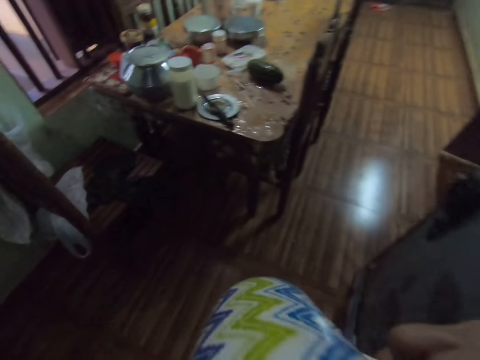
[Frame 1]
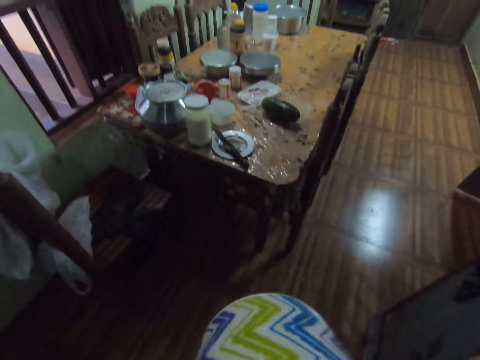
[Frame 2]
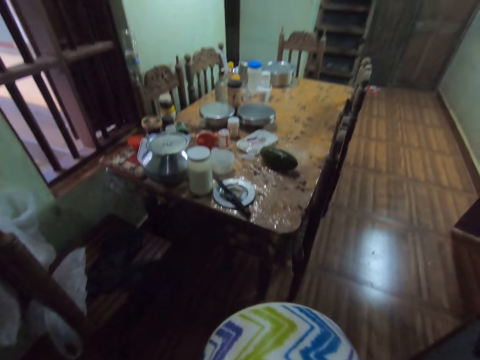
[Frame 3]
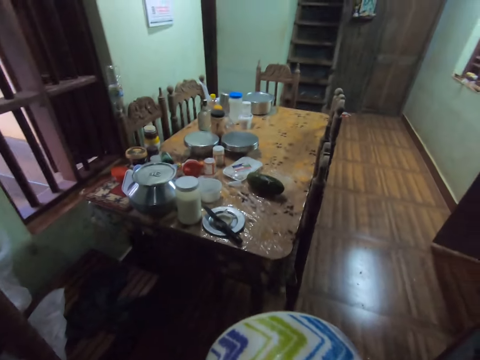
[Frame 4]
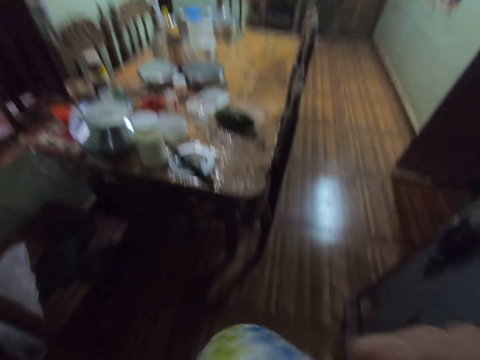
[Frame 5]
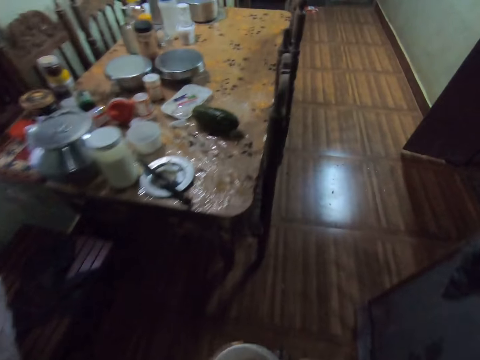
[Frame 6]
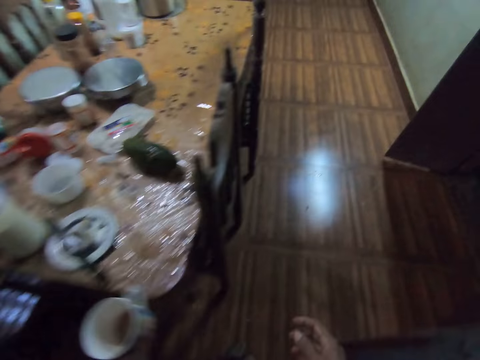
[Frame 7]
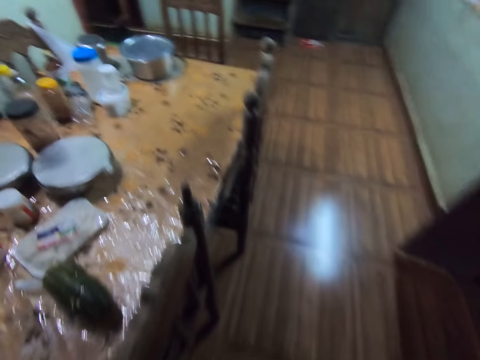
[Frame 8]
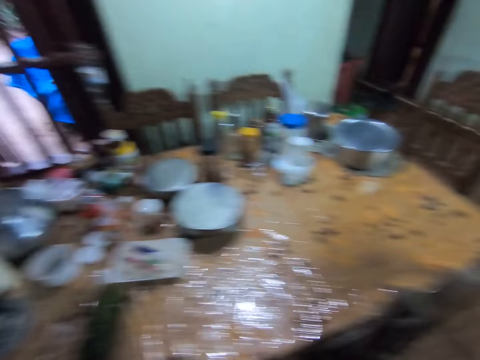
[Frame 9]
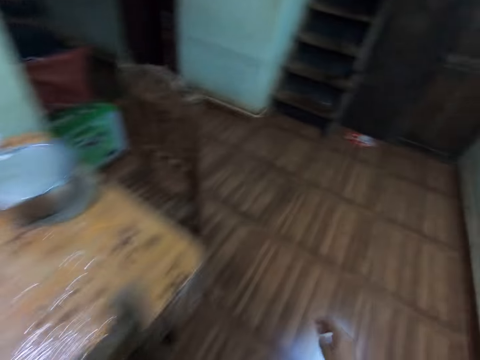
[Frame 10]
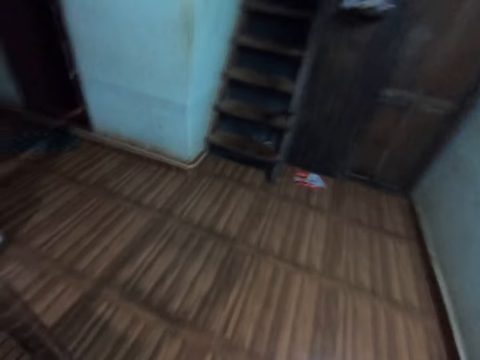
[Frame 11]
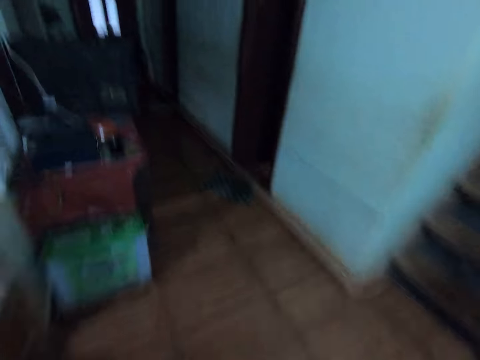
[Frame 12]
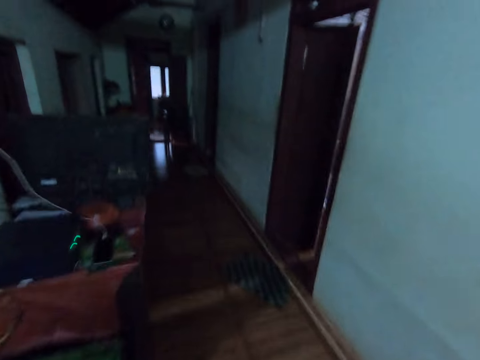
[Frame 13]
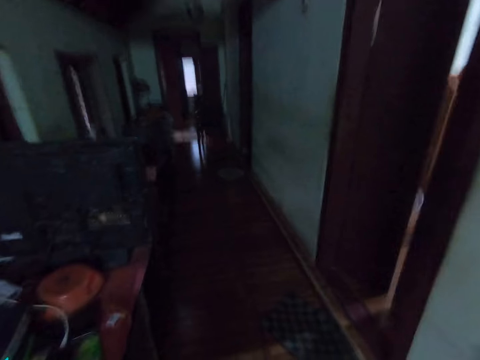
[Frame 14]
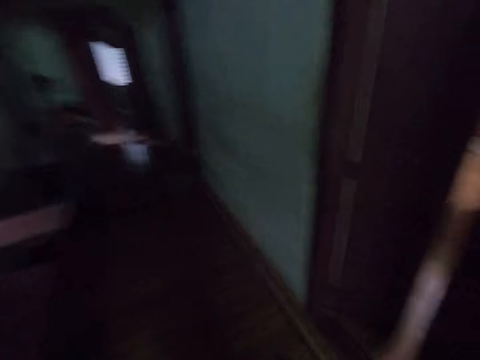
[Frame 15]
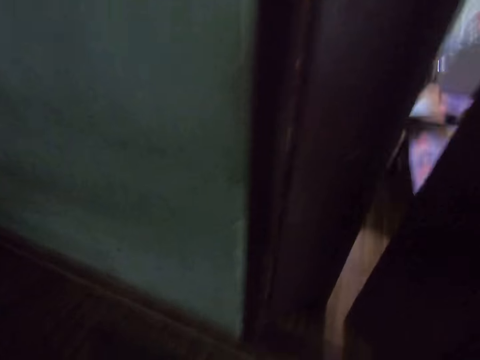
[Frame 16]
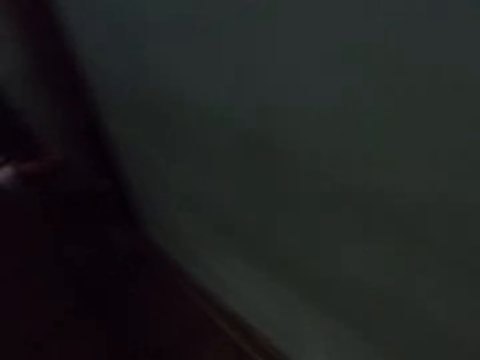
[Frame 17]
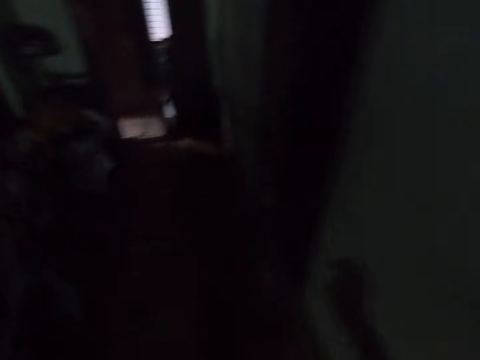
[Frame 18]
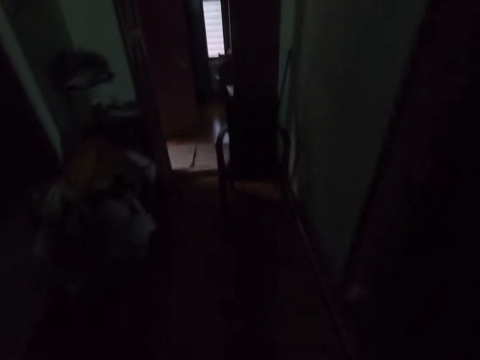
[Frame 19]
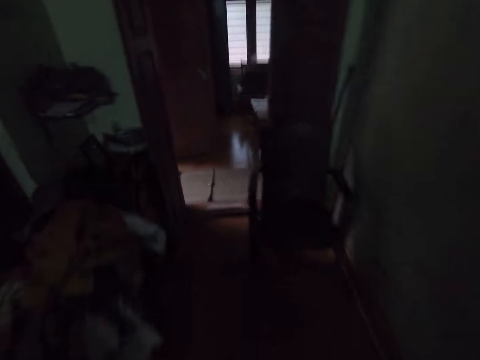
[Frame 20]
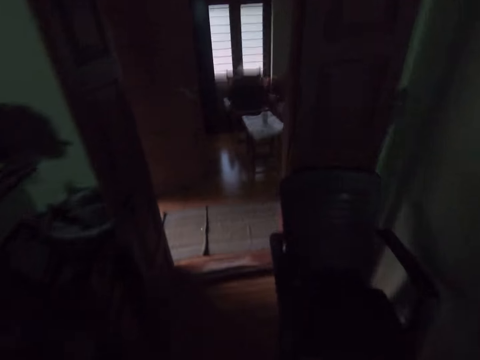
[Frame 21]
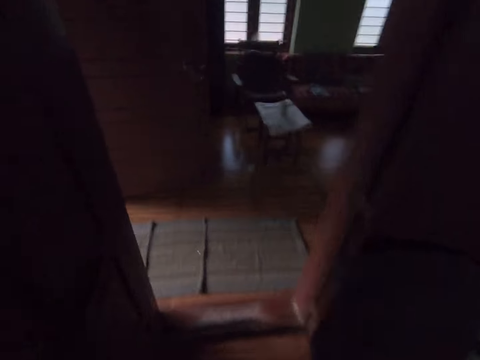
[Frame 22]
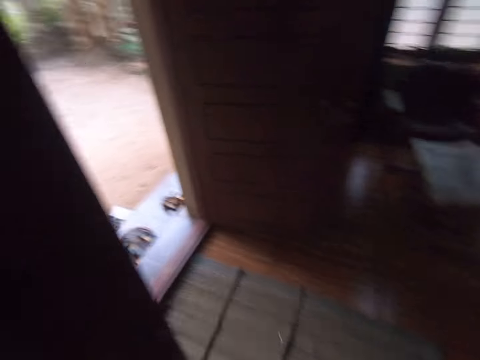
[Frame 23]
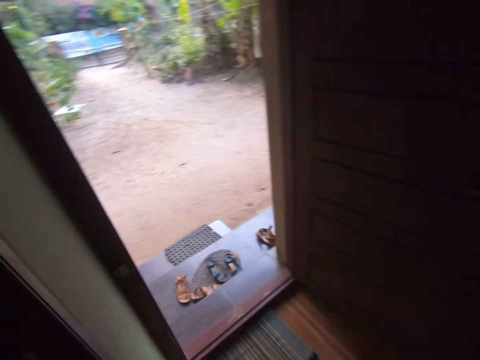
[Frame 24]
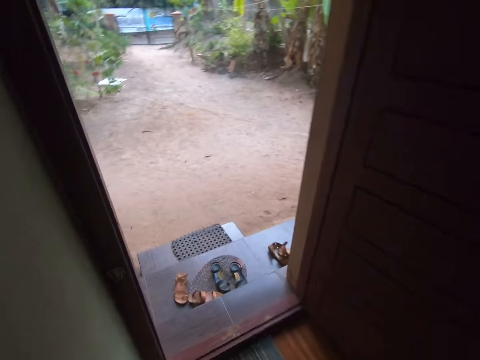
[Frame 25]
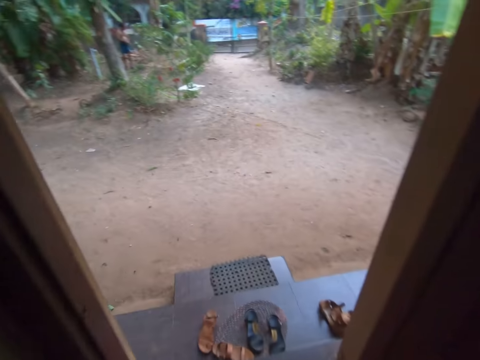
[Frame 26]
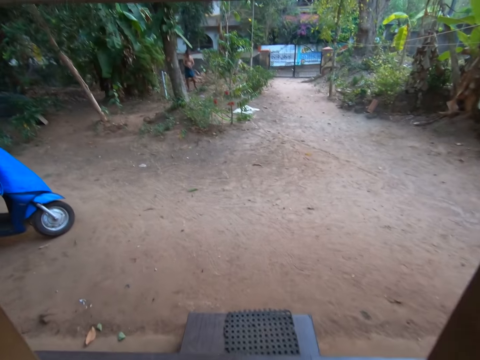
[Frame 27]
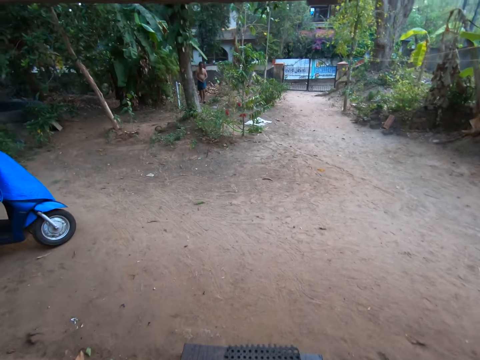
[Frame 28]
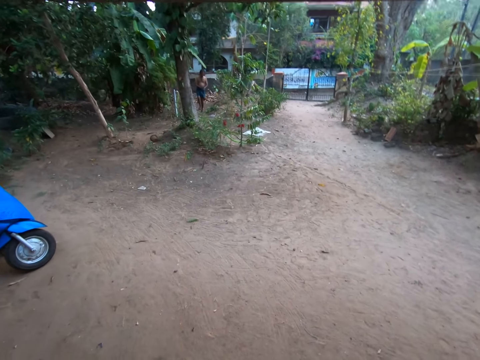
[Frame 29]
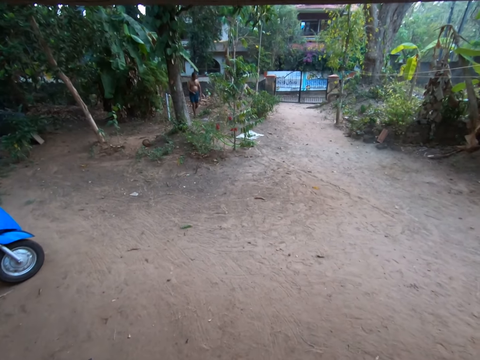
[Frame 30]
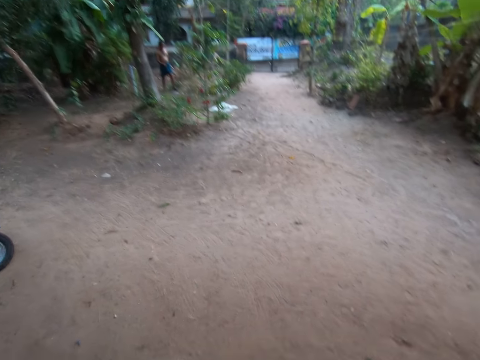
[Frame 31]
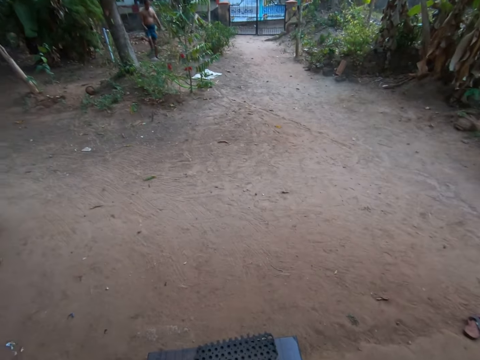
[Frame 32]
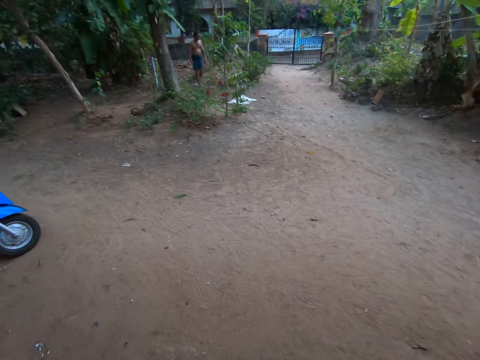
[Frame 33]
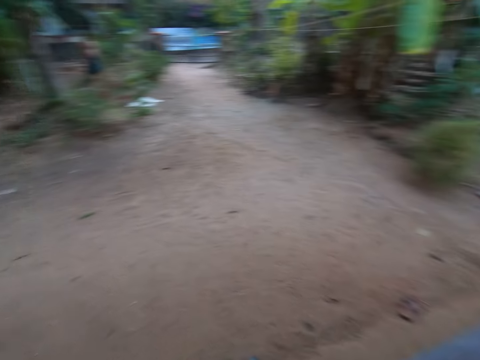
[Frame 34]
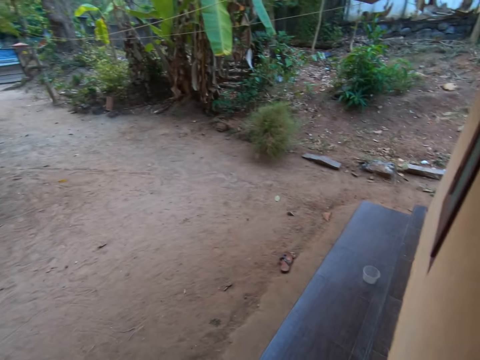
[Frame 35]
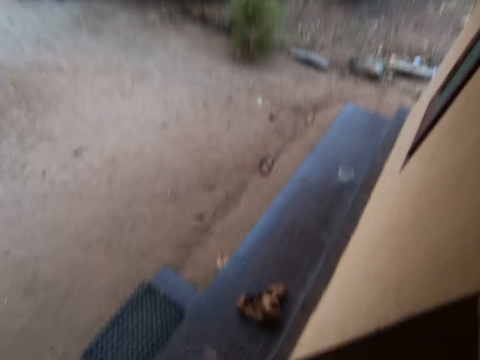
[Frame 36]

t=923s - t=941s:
The camera wearer drinks from the cup of tea in her right hand. She passes the cup of tea in her right hand to her left hand. She drops the cup of tea on the dining table with her left hand. She walks away from the dining area. She interacts with a man.

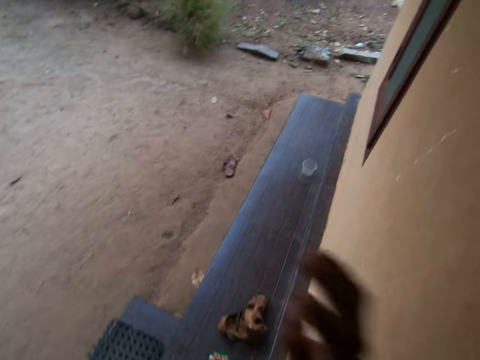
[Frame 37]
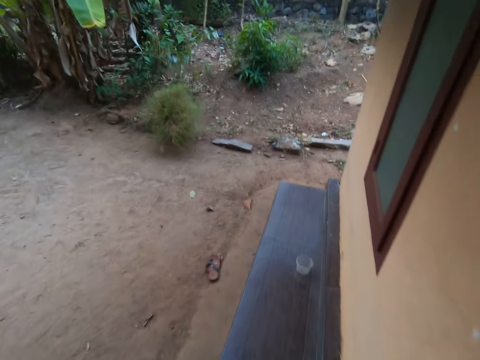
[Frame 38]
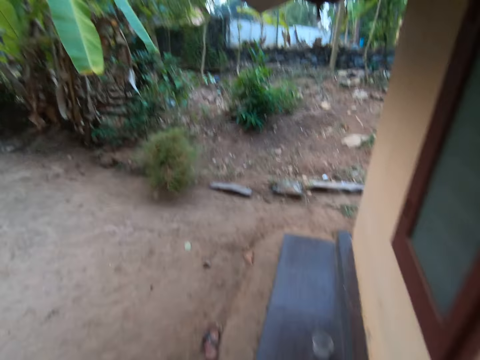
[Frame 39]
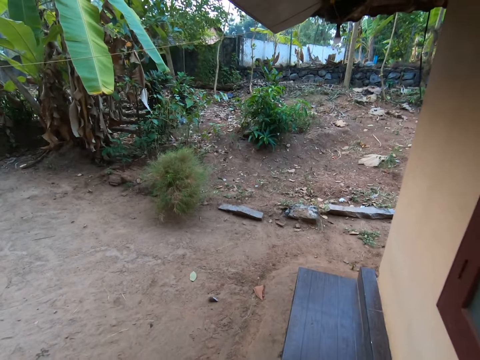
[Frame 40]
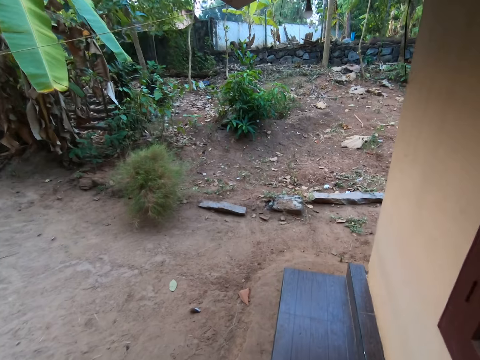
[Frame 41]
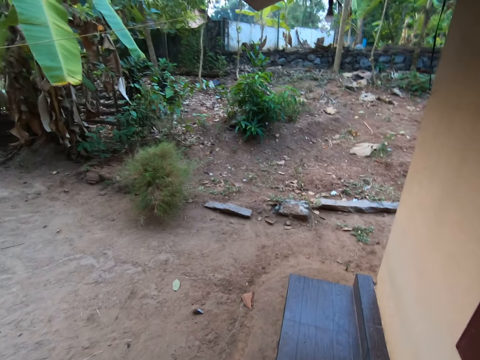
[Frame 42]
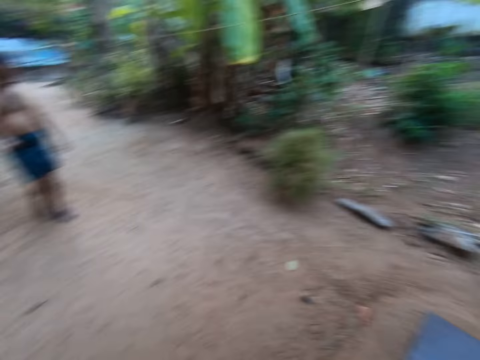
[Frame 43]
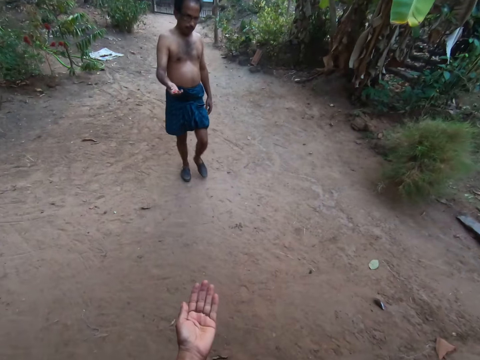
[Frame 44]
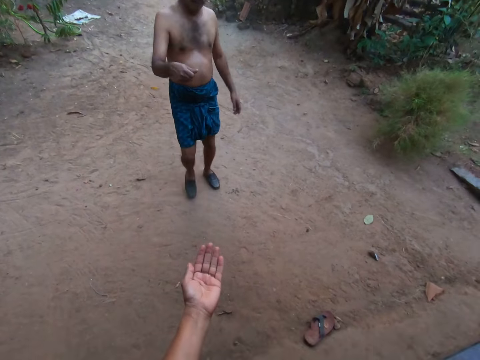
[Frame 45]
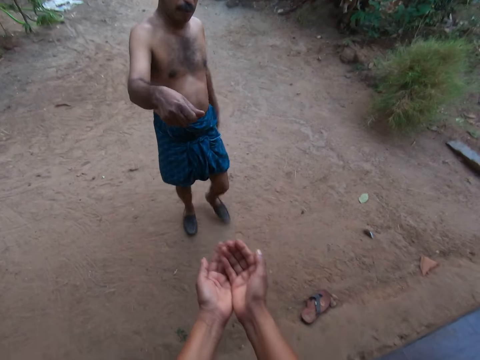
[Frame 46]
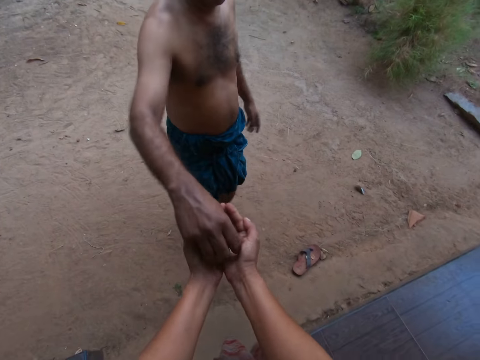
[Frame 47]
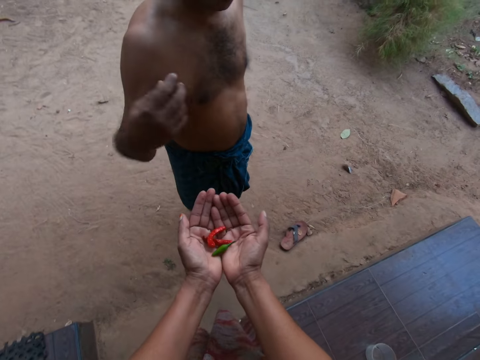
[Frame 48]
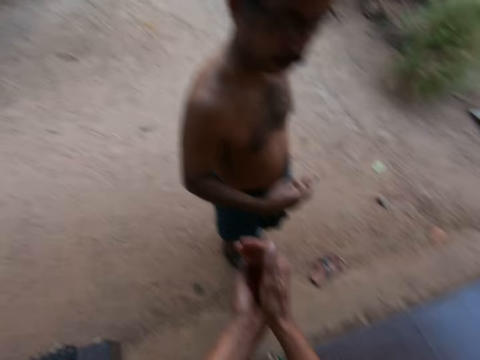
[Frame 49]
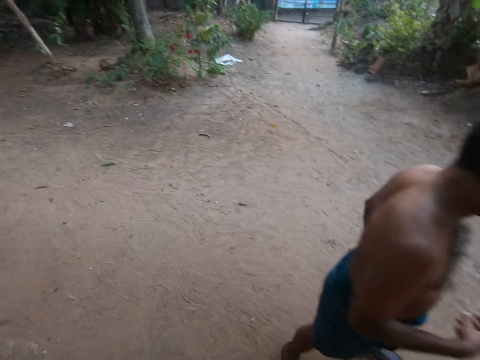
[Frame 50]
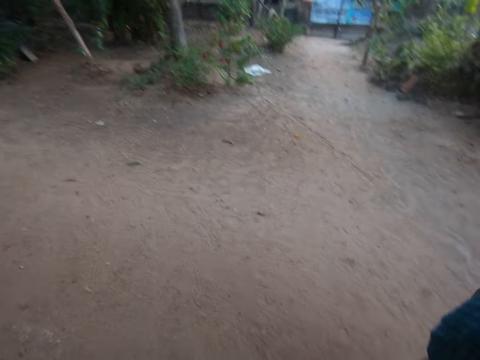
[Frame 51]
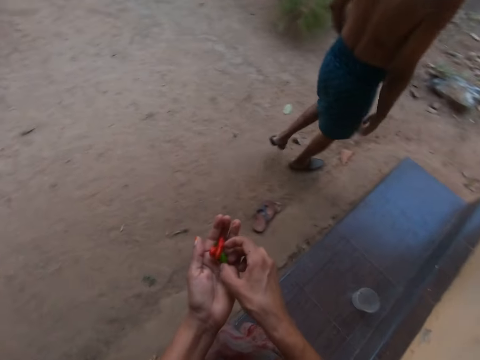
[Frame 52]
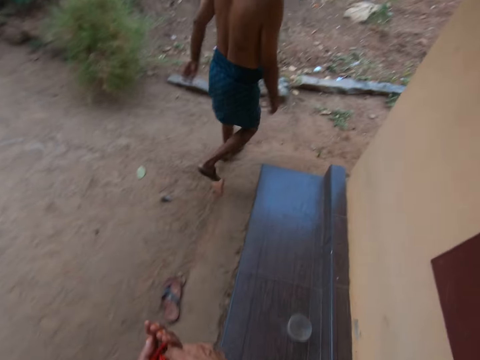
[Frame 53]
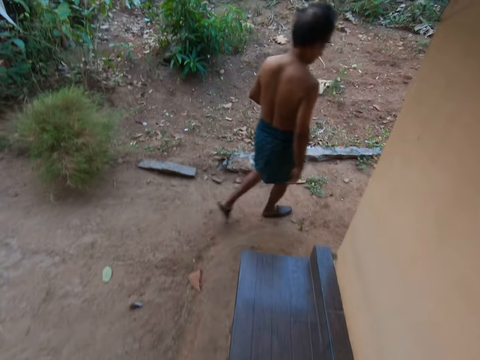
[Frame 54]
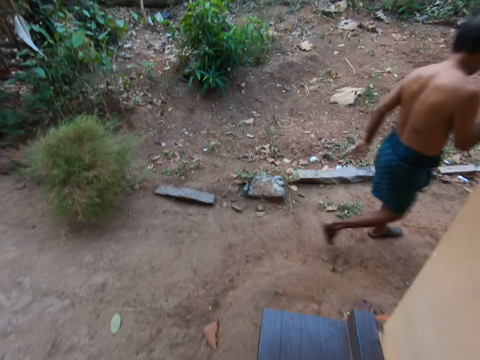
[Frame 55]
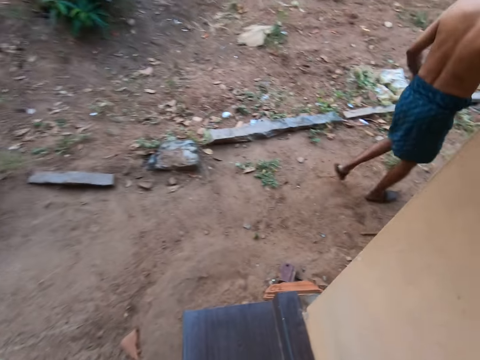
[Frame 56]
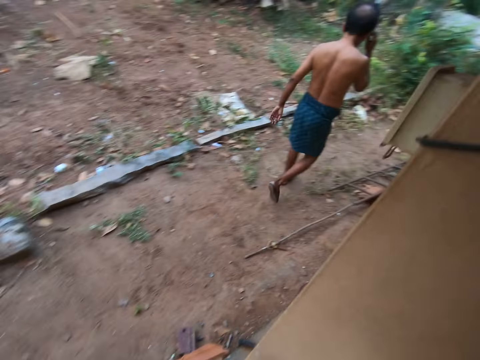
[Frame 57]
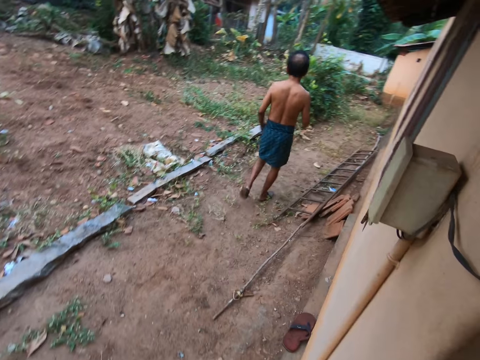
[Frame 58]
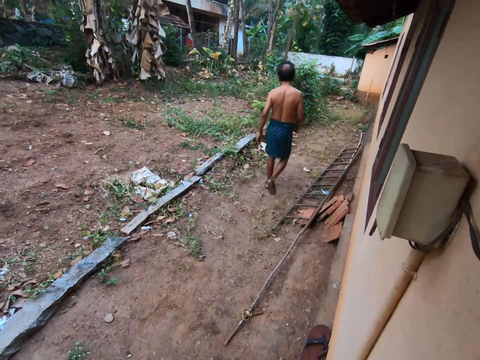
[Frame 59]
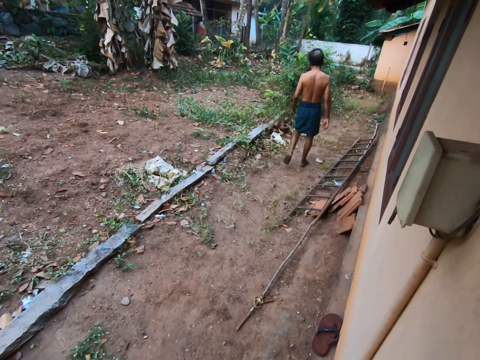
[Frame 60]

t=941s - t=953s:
The man passes pepper to the camera wearer with his right hand. The camera wearer receives something with both hands. They hold the pepper with both hands.
